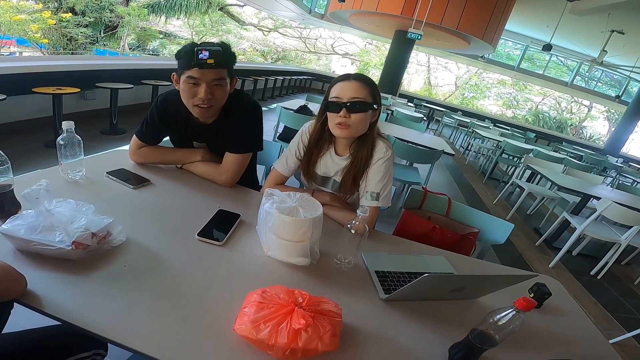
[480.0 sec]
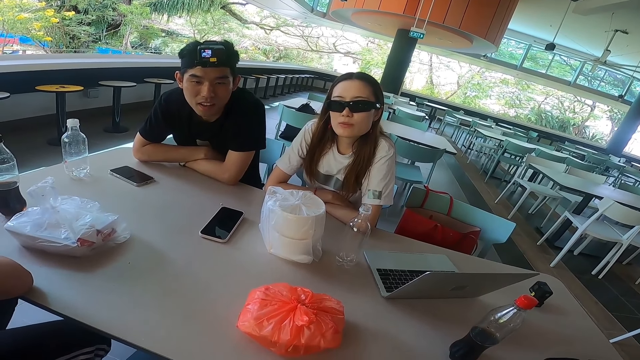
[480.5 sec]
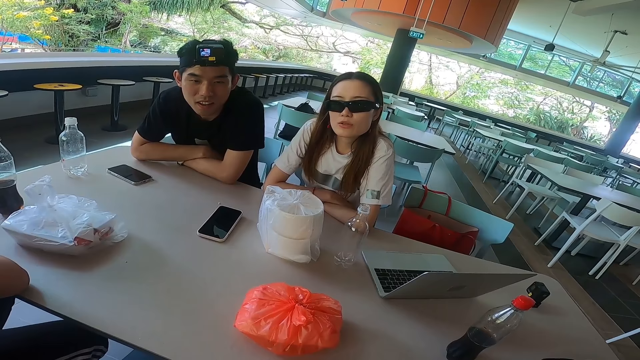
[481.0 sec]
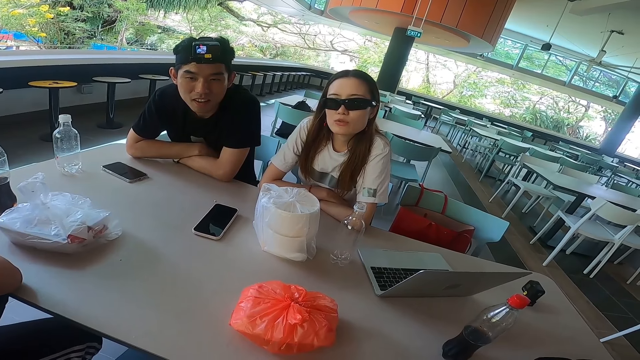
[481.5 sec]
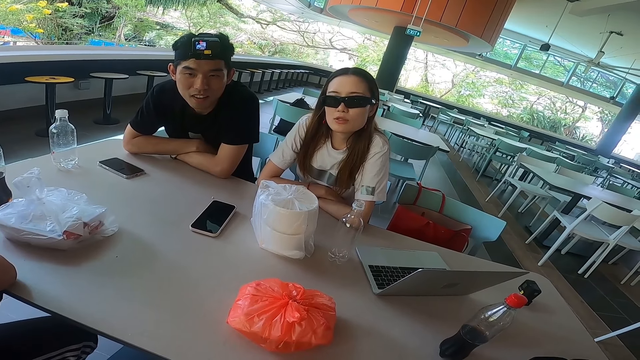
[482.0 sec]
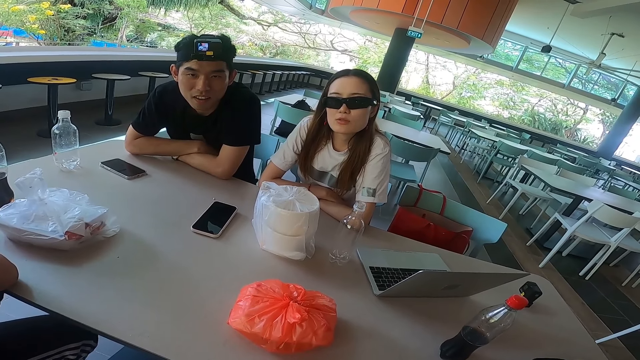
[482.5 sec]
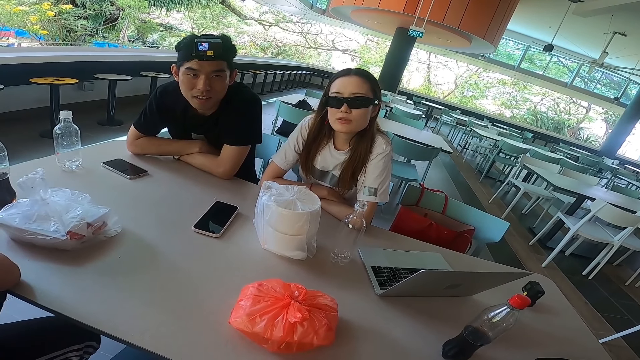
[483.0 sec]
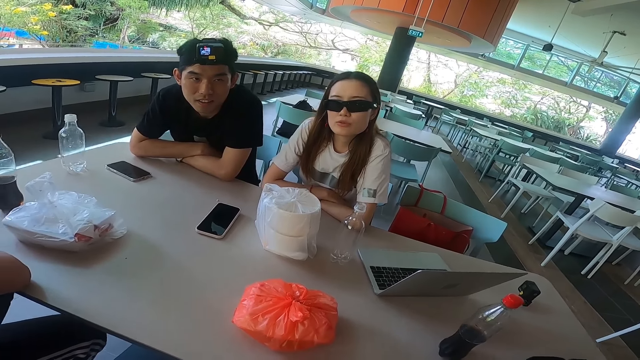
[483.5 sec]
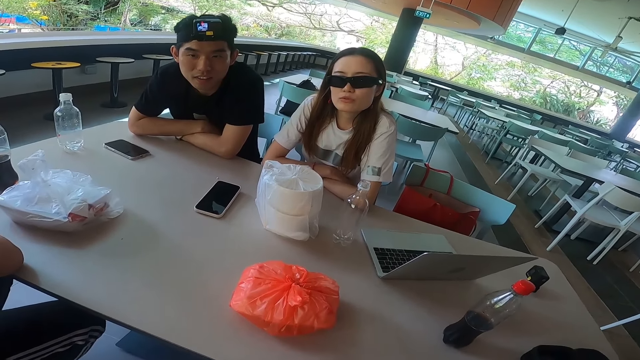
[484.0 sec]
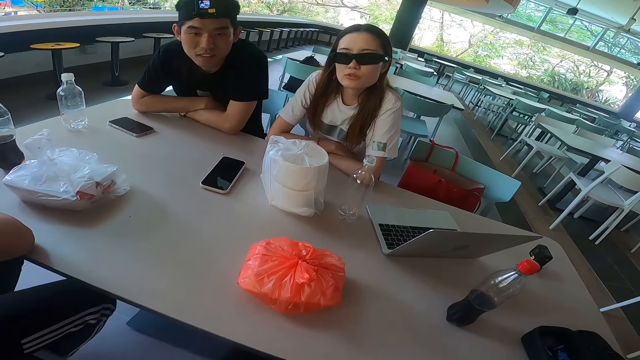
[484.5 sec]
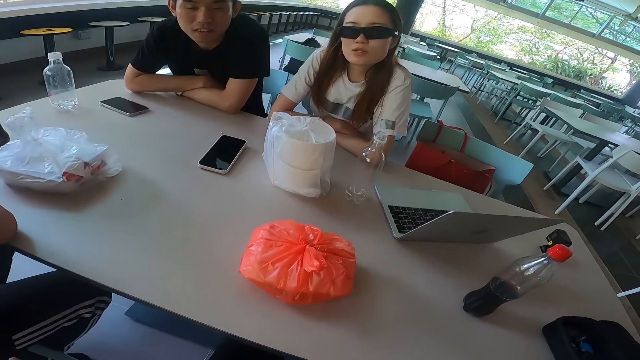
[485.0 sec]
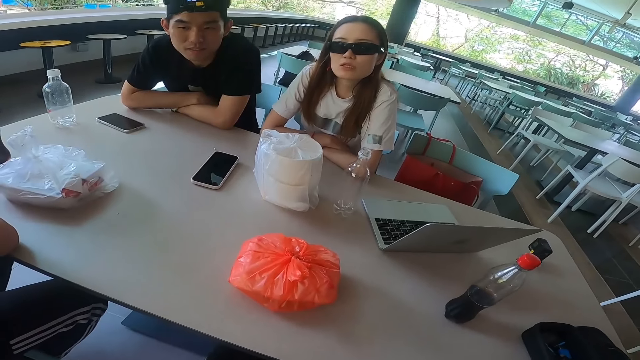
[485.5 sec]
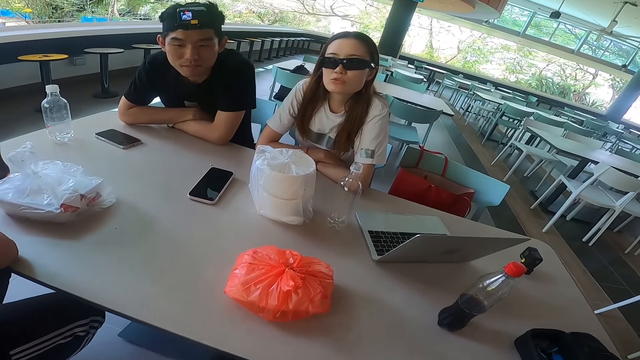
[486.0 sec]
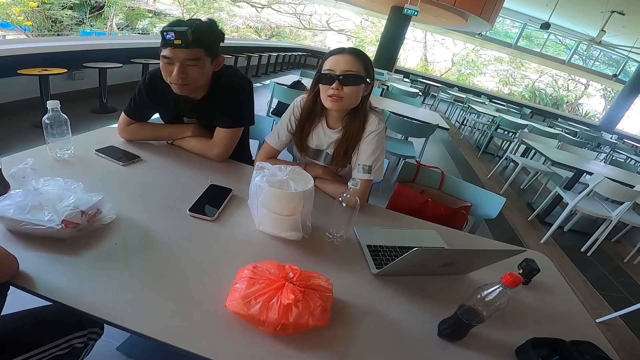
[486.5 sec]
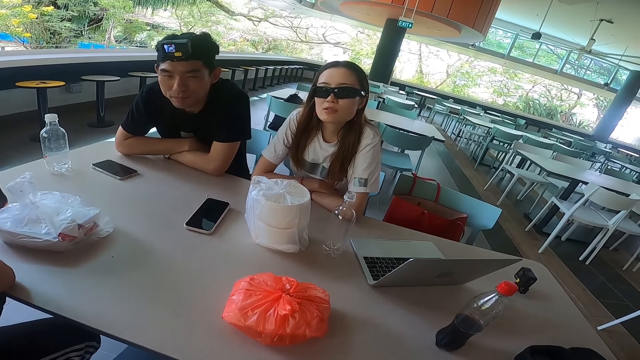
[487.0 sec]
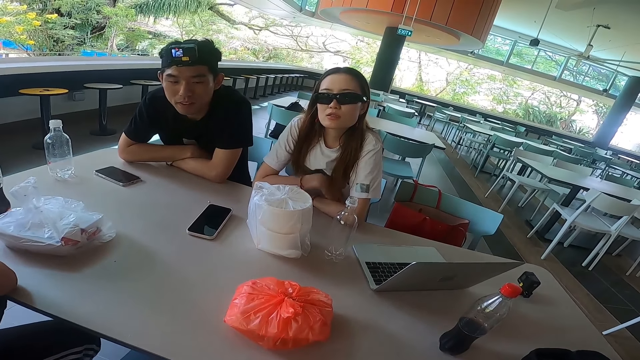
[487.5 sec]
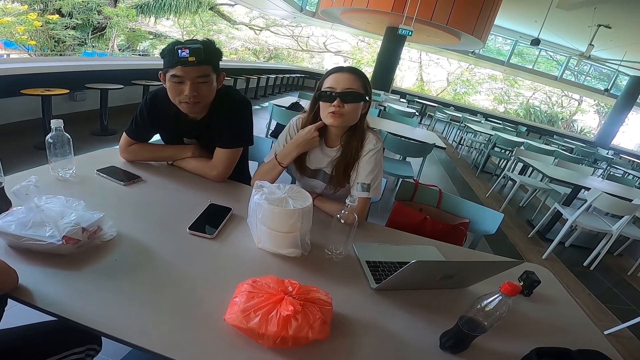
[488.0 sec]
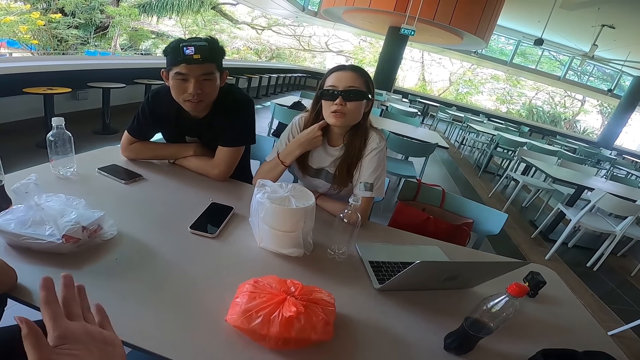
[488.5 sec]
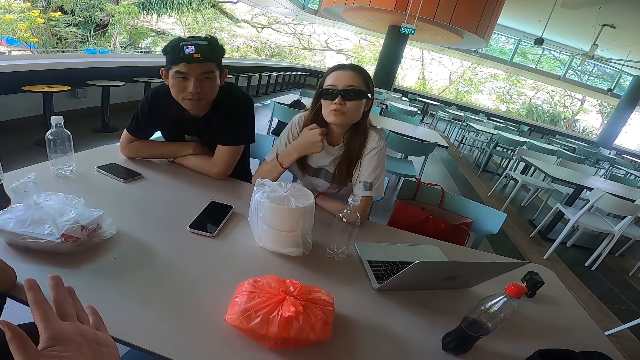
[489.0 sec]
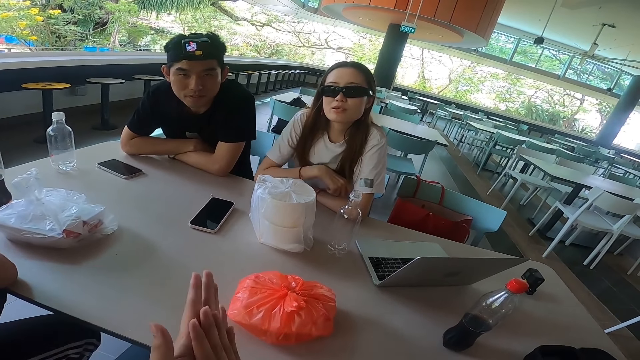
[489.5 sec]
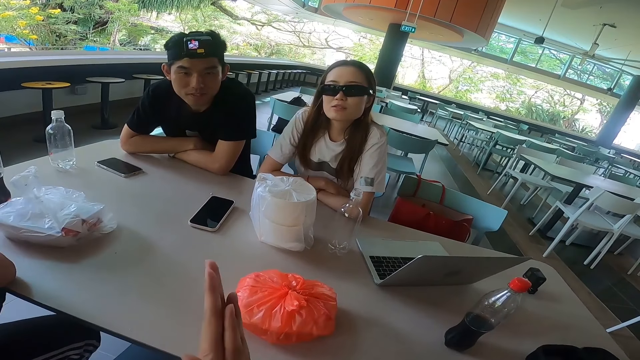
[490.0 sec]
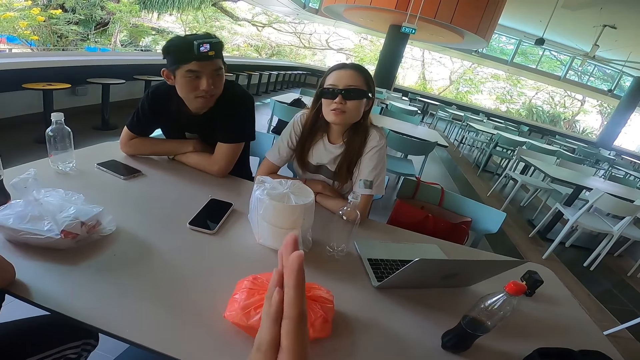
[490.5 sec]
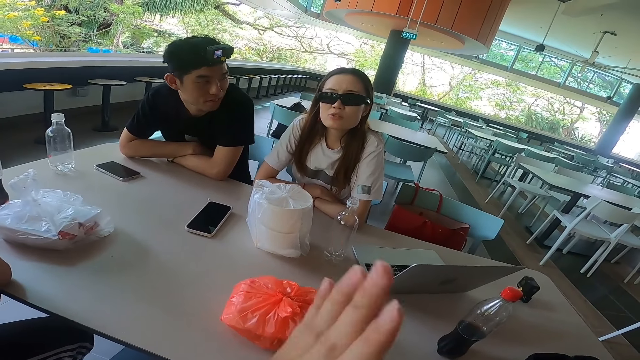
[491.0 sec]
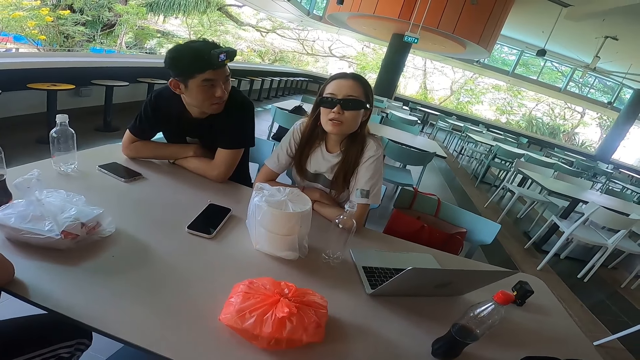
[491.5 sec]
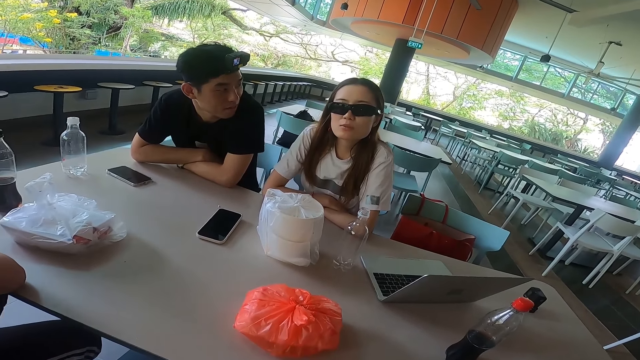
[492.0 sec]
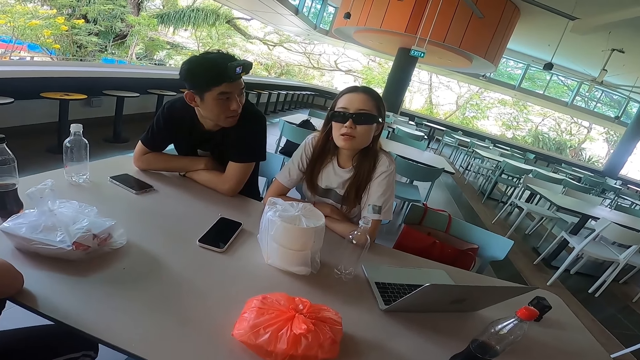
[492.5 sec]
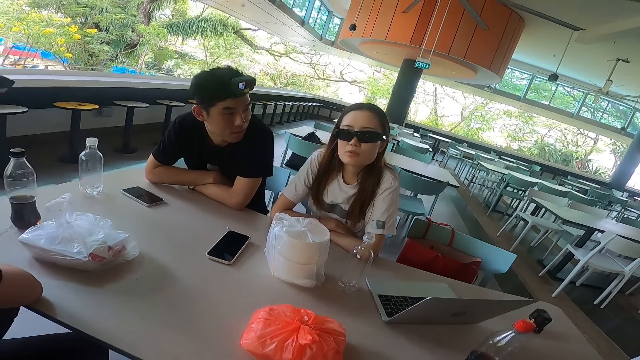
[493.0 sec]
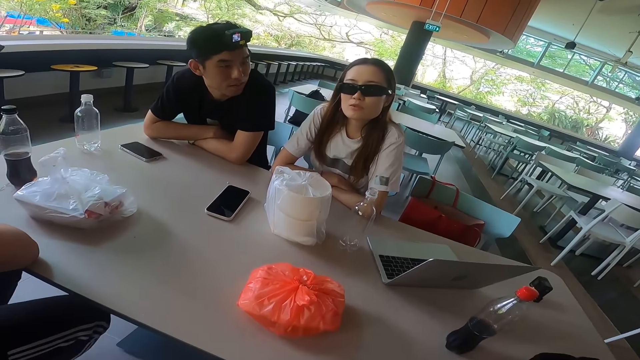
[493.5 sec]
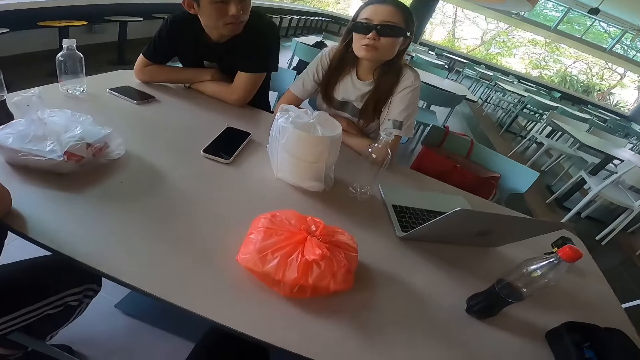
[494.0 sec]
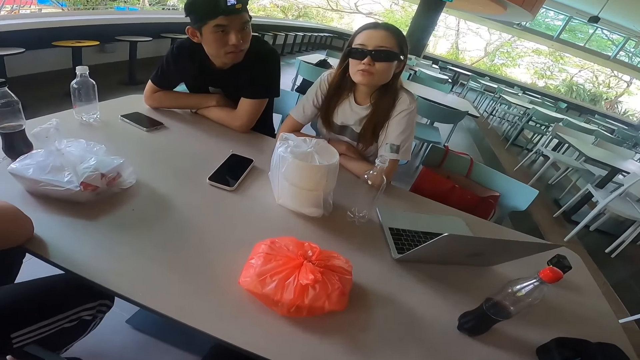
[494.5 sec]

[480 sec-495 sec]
A lady touches the neck with the right hand. The lady touches her chin as she converses with the camera wearer. The camera wearer swings the left hand. He clasps his hands. He rubs the hands. He stares at the lady.

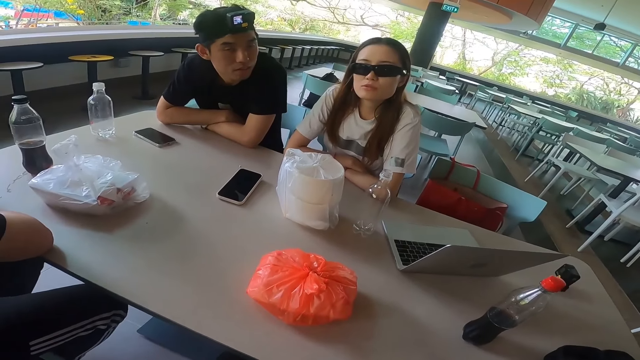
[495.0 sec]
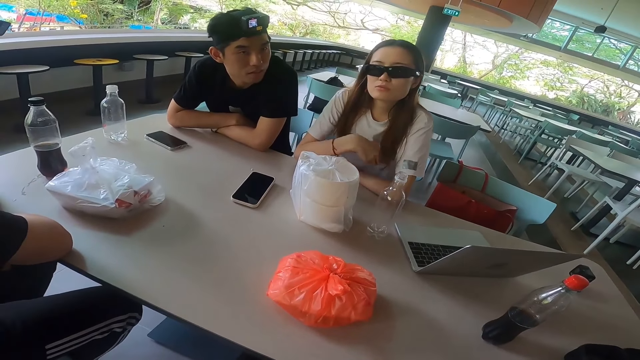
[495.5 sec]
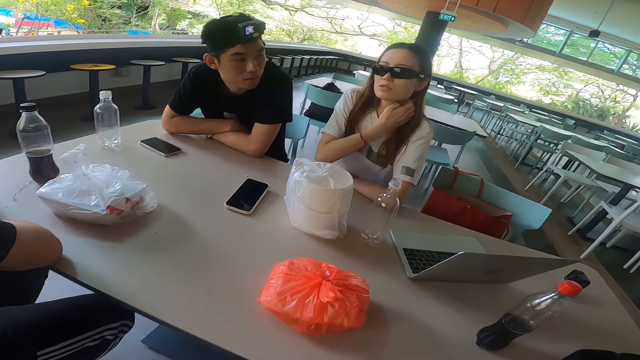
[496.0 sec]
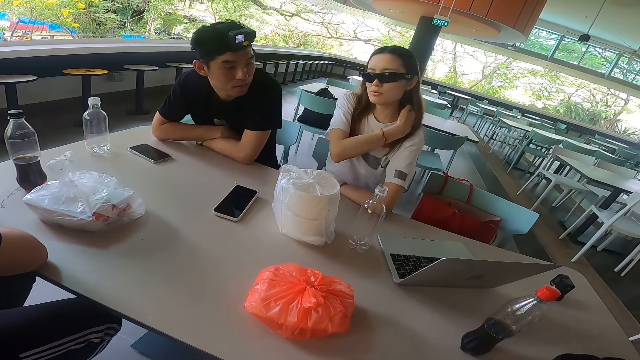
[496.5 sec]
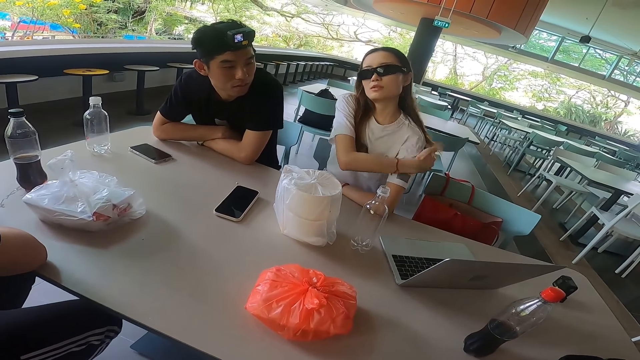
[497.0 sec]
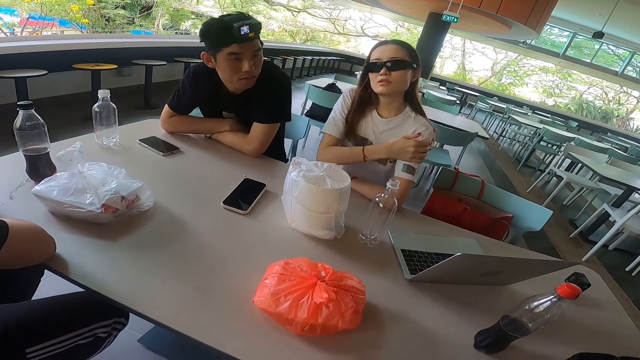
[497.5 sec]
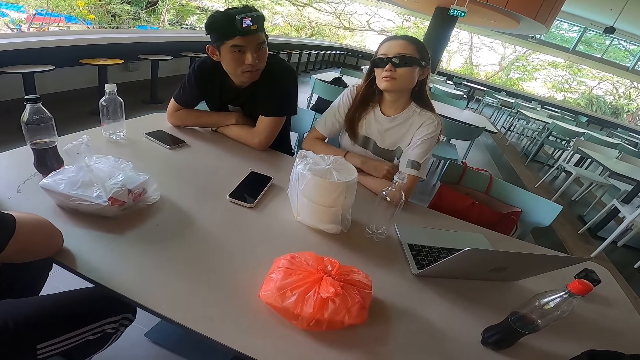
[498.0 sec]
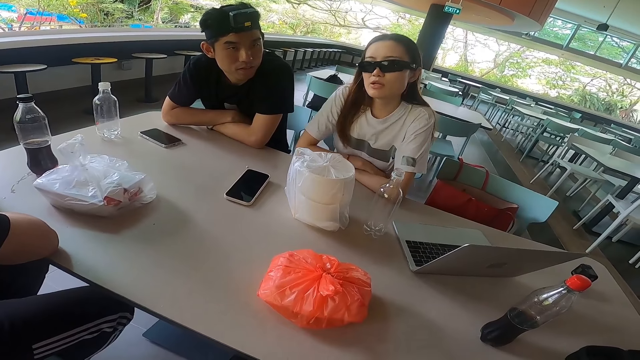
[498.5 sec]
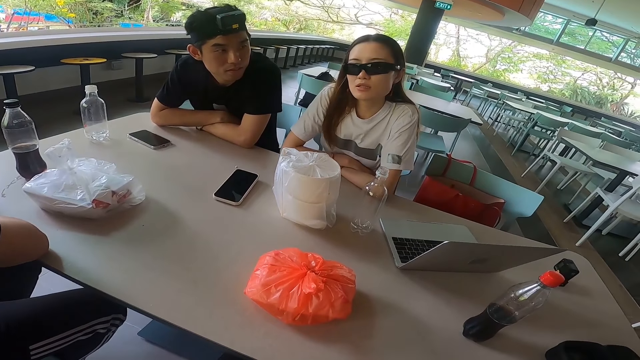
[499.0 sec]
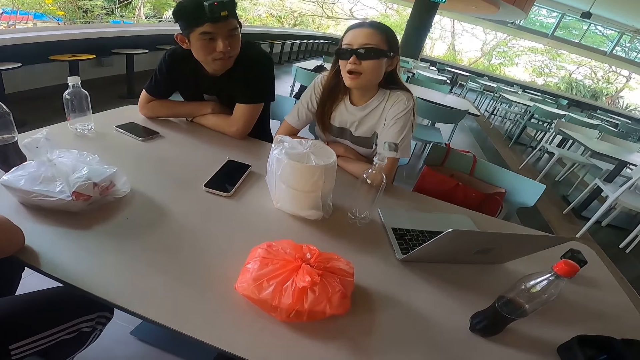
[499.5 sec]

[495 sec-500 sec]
A lady touches the hair with the right hand. The lady makes her hair. The lady leans the right hand on the table. The camera wearer stares at the lady.
